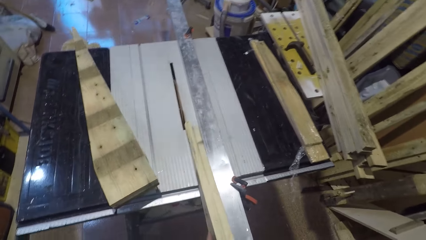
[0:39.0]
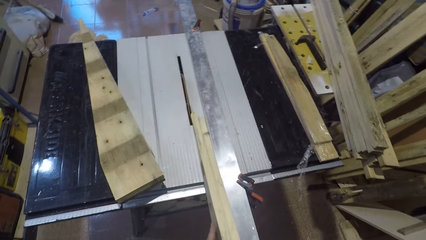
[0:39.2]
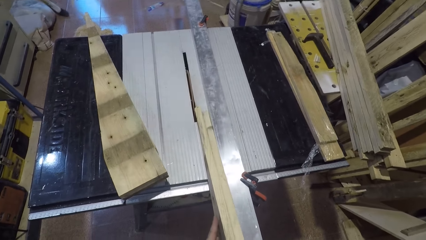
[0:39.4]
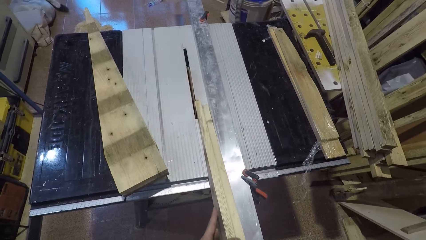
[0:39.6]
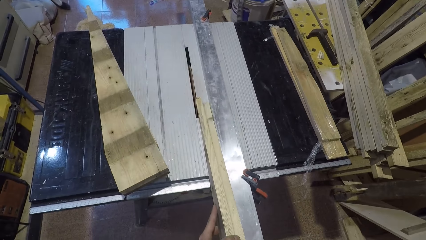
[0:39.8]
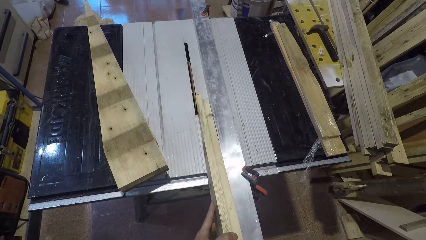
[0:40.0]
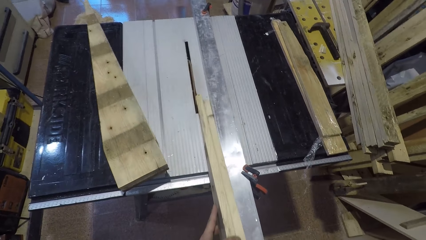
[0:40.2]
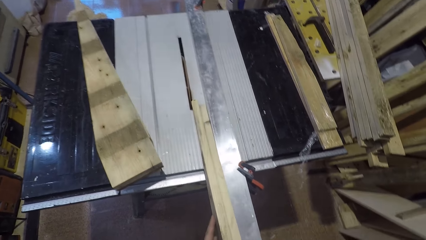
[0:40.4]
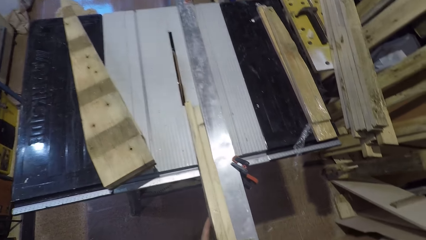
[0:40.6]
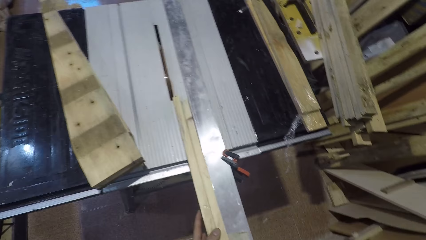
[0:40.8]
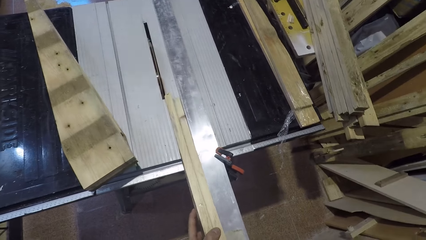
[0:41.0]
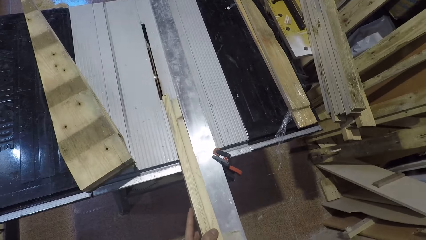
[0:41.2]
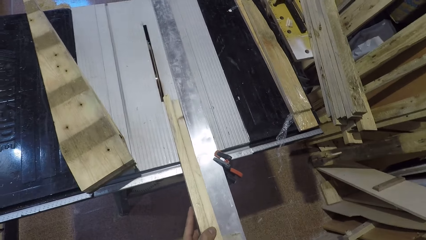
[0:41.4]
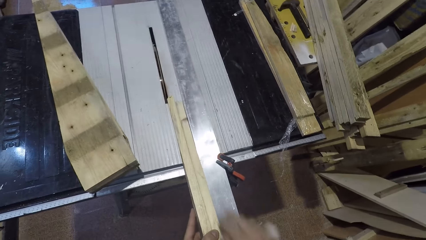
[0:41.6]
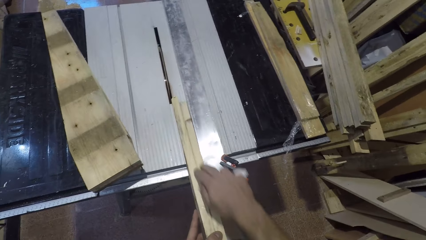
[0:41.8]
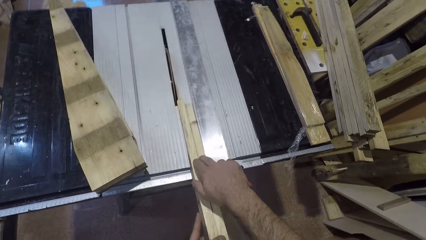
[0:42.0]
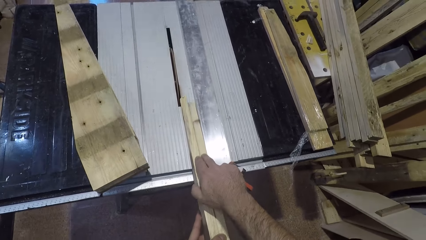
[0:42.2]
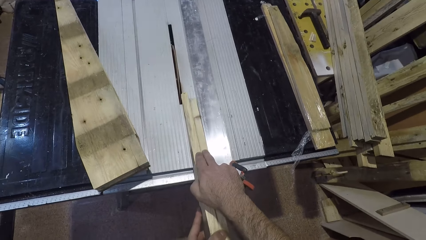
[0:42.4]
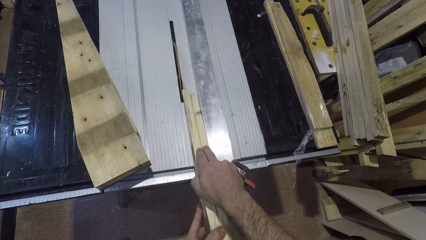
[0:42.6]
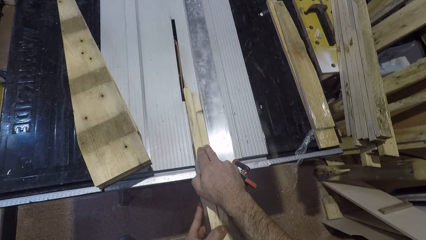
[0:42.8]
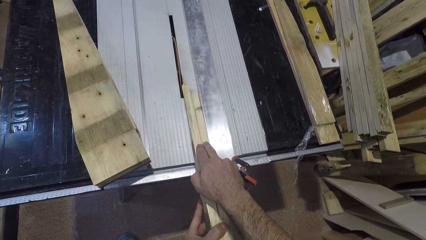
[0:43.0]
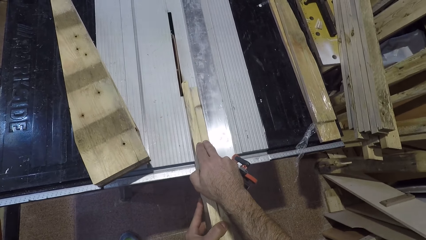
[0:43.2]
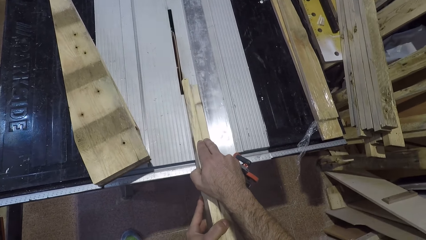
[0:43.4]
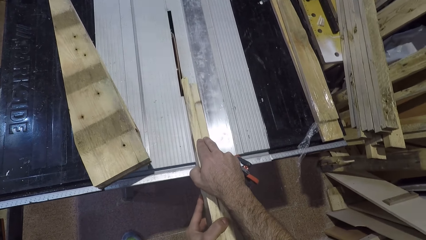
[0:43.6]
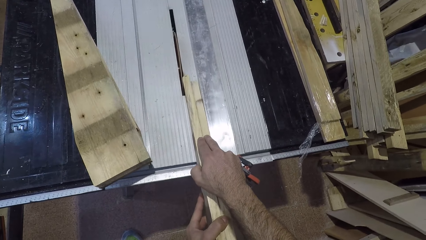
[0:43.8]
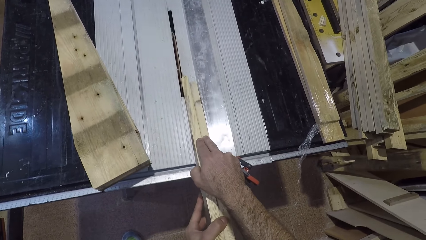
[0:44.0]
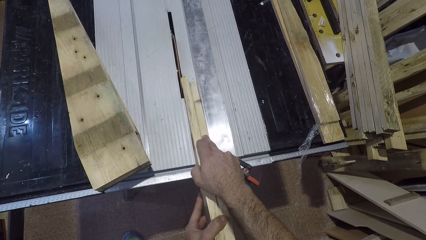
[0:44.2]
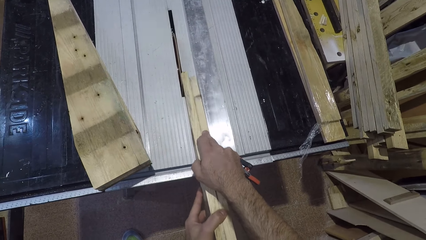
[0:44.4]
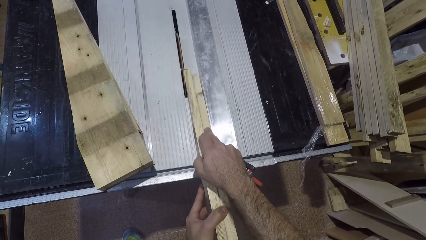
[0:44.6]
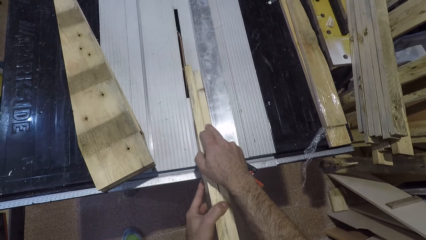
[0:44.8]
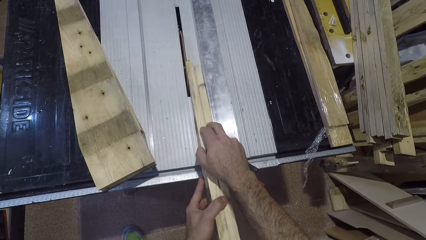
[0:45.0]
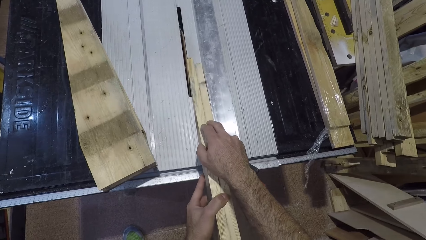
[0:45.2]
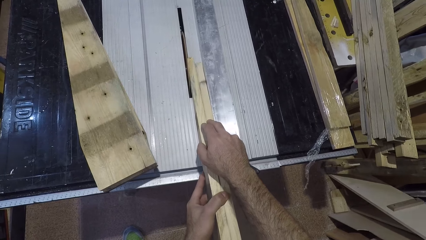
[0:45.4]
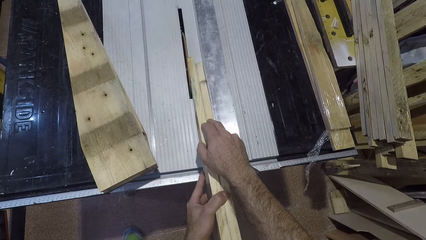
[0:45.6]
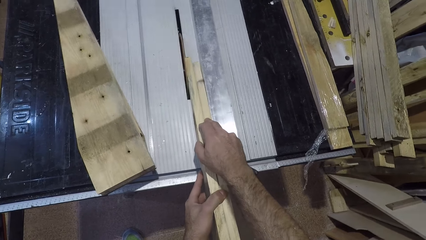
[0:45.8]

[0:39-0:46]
The camera wearer places the piece of wood on the table saw cutter. They cut the piece of wood using the table saw cutter.

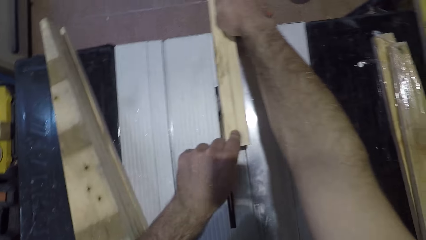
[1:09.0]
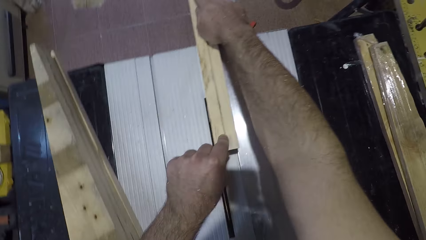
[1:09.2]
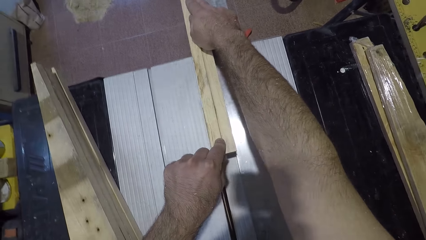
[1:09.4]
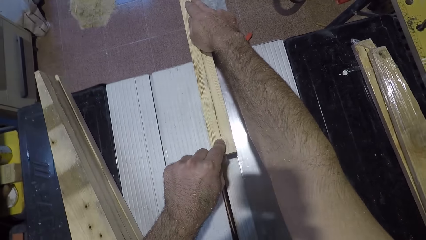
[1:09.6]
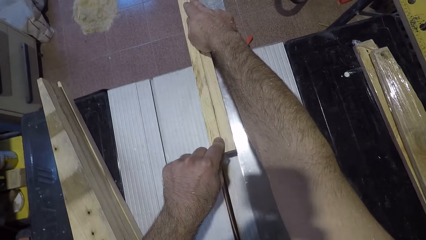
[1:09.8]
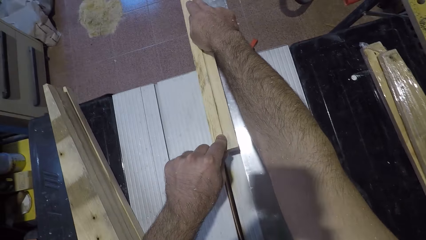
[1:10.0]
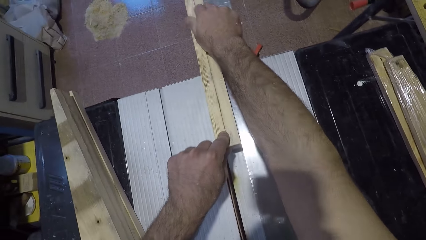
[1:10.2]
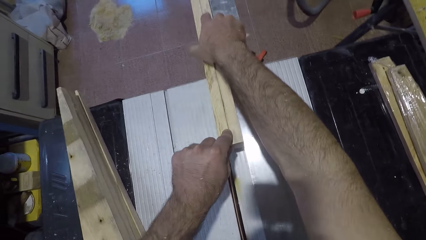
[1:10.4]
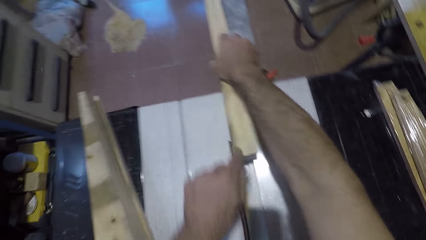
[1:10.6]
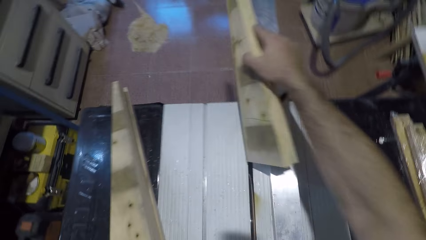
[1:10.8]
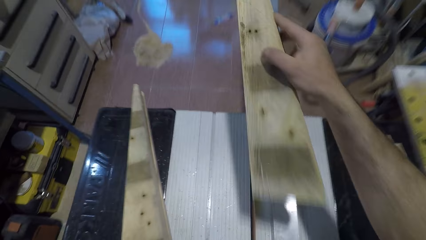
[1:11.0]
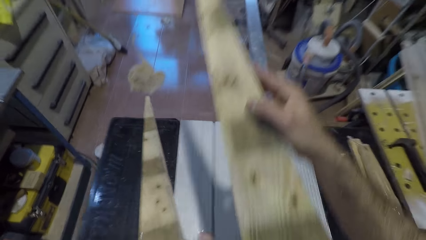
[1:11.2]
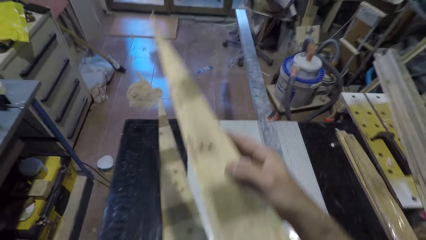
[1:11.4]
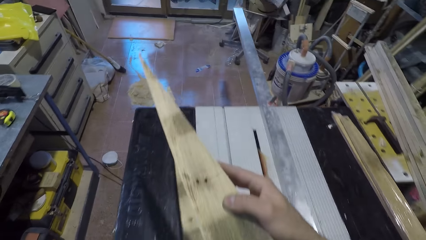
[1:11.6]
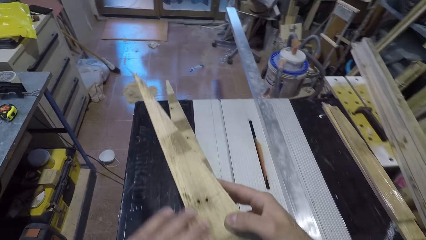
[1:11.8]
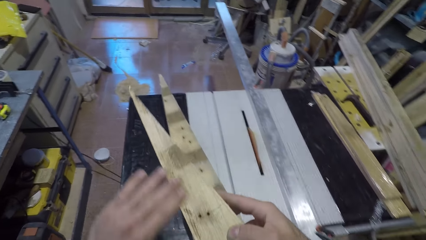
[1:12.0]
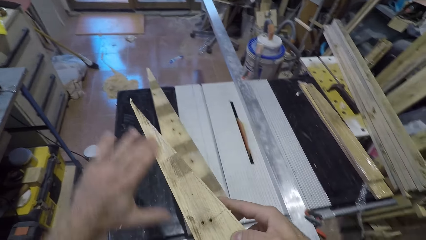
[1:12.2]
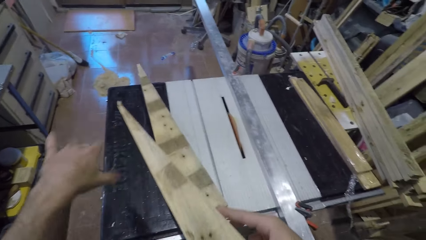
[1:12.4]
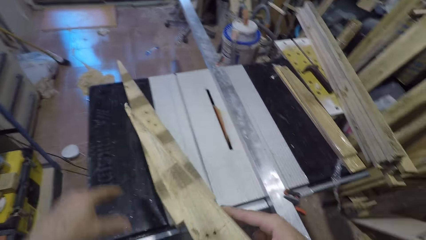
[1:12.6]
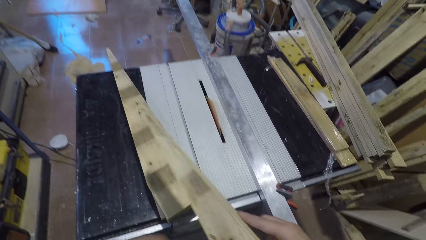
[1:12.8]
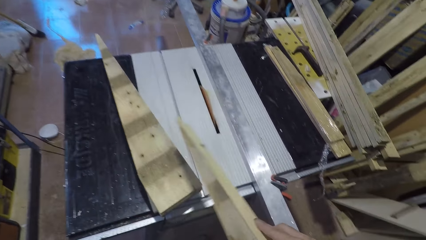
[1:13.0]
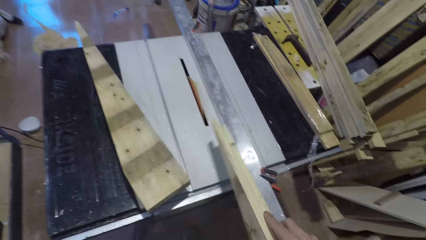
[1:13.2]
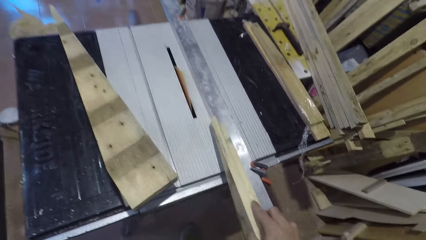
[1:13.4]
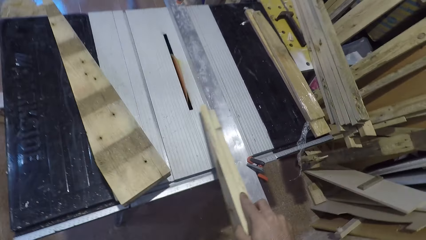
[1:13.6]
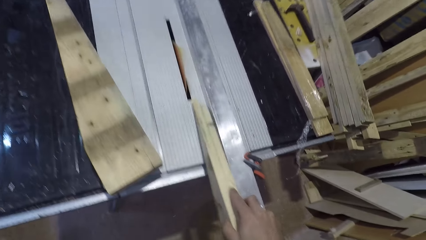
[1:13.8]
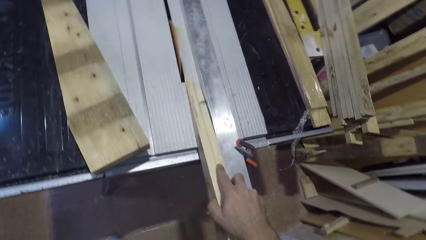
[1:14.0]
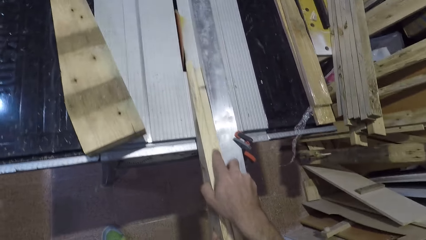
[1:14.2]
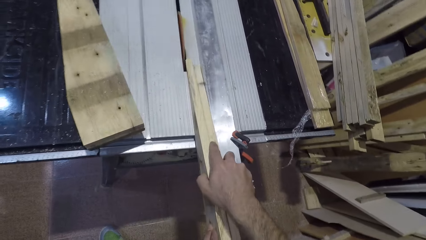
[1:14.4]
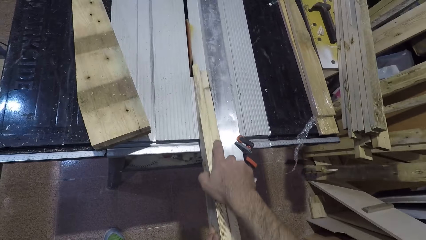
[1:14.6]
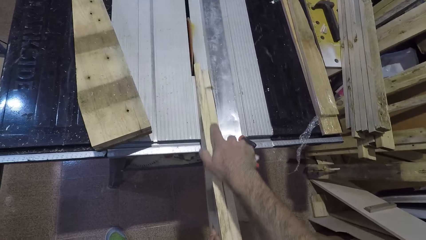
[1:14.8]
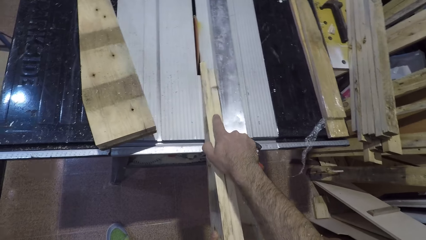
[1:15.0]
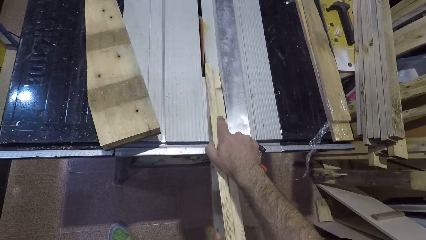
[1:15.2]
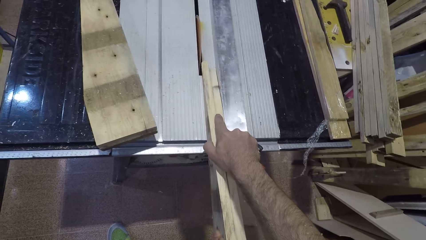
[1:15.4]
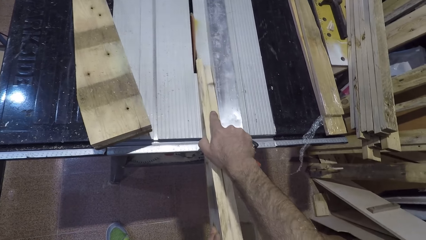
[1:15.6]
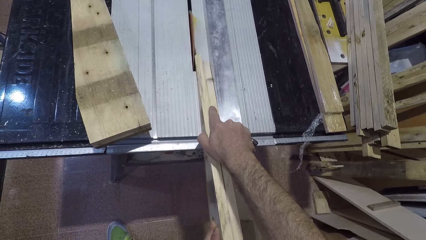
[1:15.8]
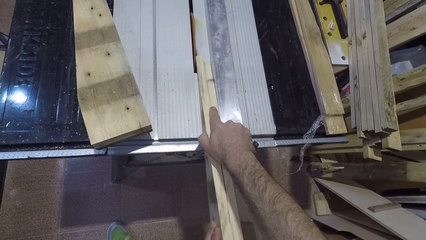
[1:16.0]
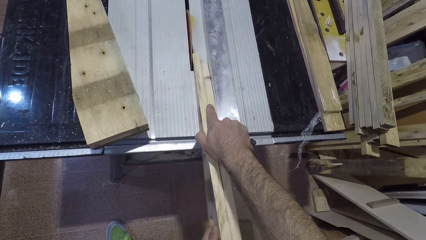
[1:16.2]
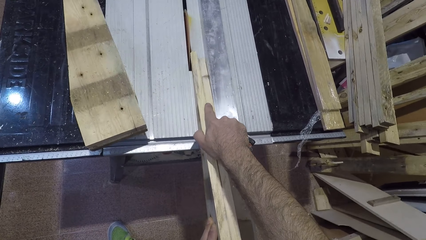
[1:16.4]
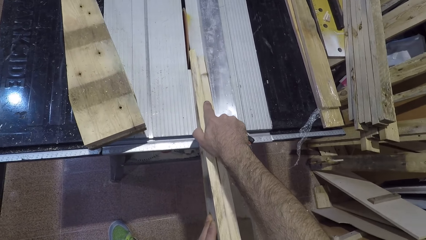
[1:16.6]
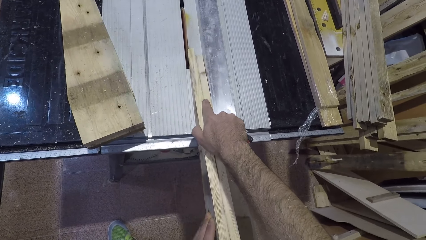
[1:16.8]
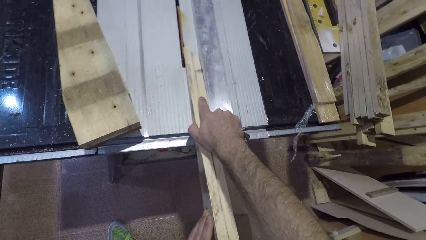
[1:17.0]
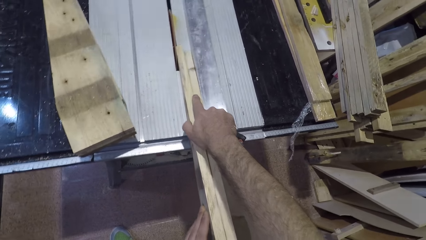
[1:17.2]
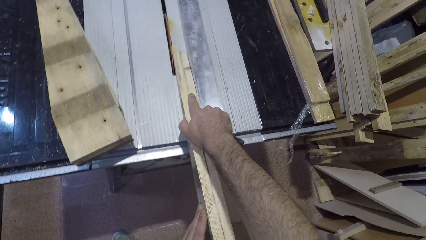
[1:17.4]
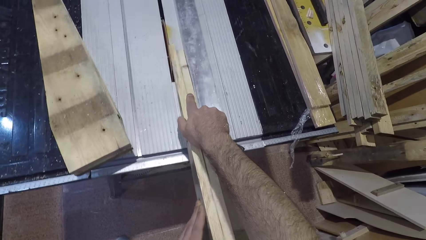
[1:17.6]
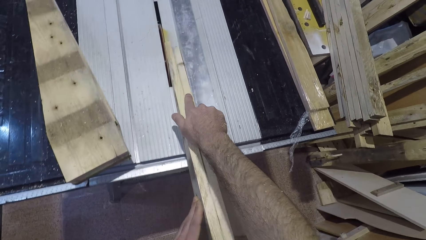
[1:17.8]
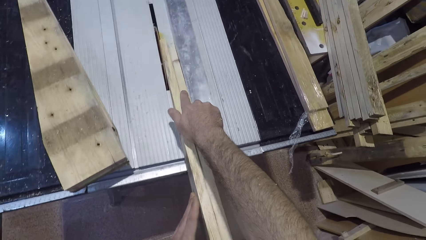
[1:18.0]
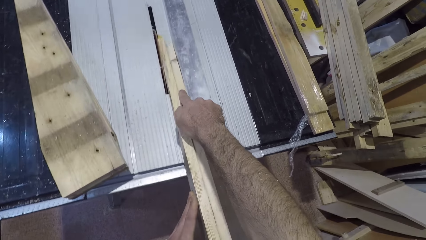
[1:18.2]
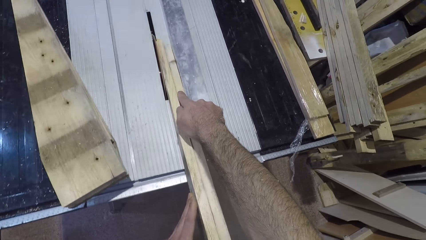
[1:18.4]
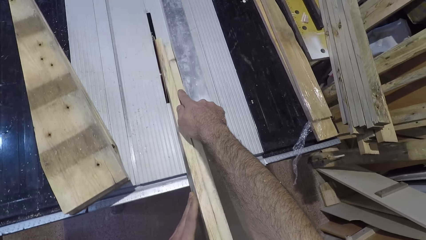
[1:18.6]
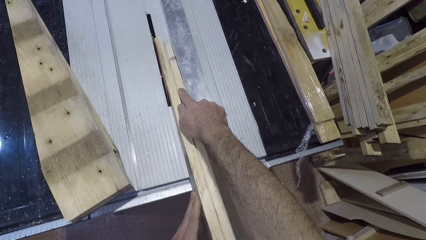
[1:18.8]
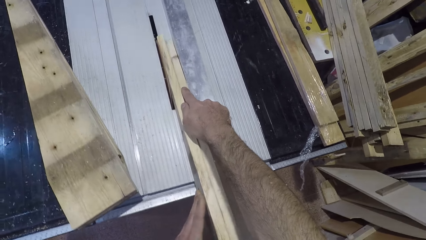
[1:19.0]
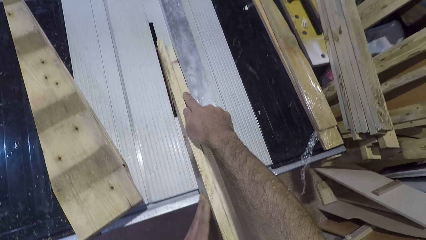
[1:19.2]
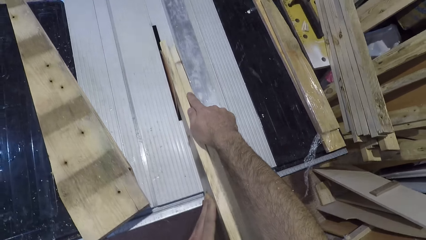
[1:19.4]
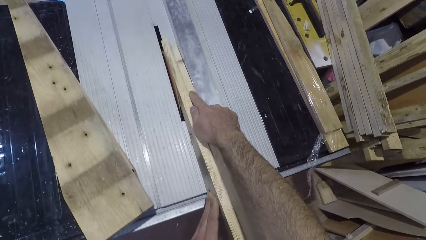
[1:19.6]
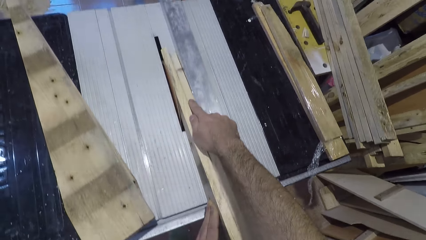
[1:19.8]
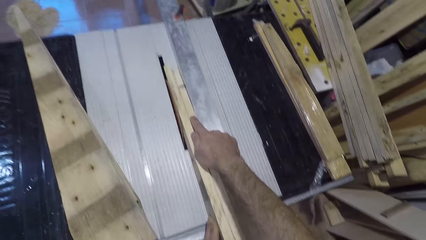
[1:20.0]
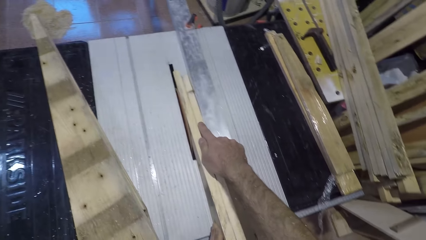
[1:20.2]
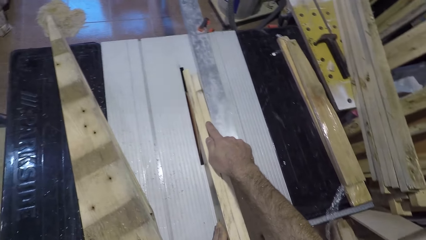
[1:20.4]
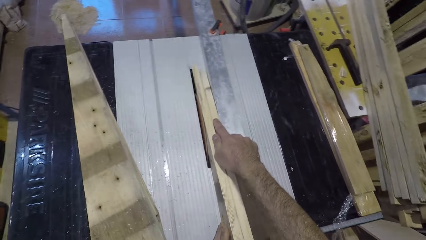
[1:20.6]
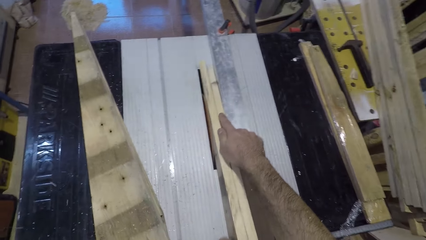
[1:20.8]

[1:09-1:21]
The camera wearer stops cutting the piece of wood. He picks up the wood from the table saw. He wipes his left hand on the wood. He places the piece of wood on the table saw cutter. He cuts the piece of wood using the table saw cutter.
